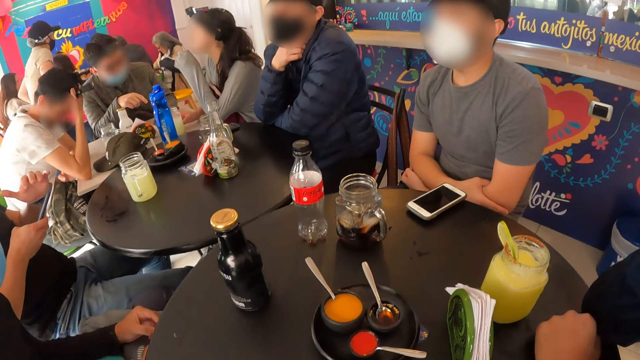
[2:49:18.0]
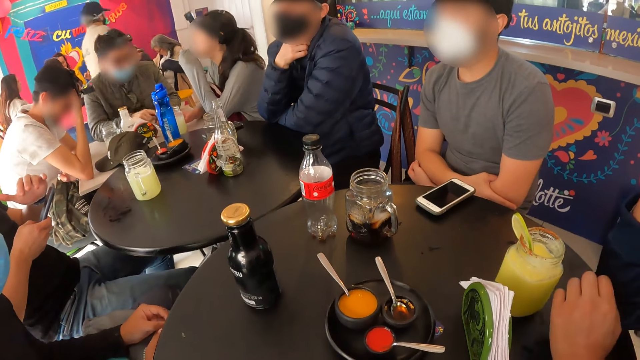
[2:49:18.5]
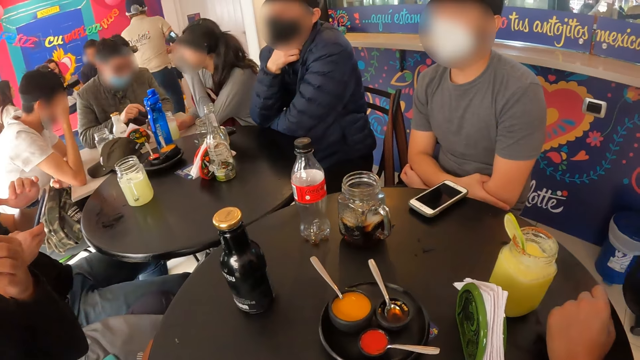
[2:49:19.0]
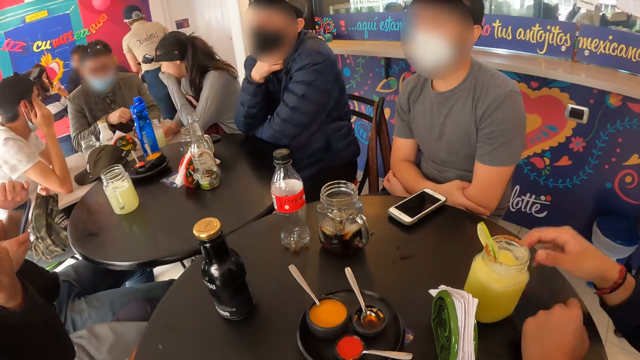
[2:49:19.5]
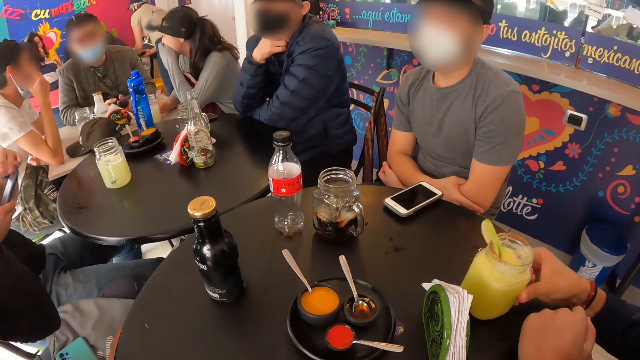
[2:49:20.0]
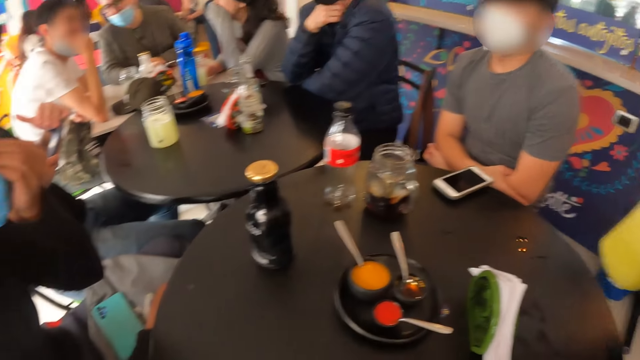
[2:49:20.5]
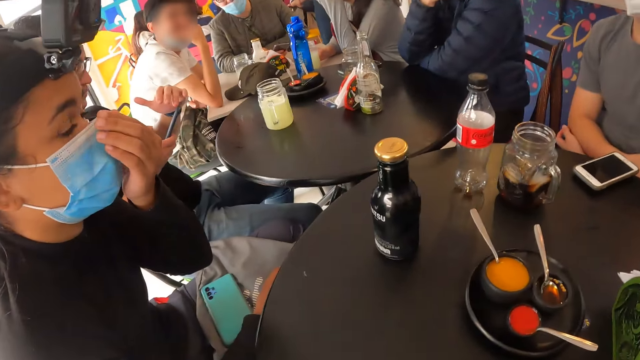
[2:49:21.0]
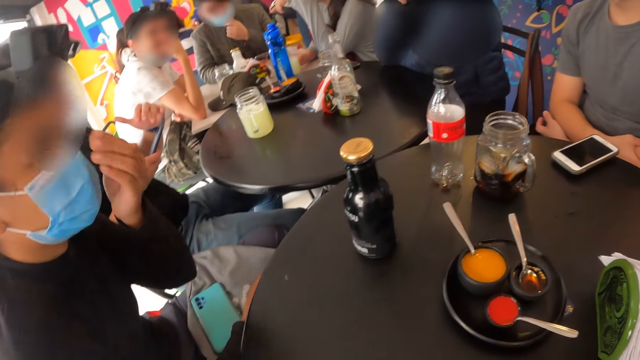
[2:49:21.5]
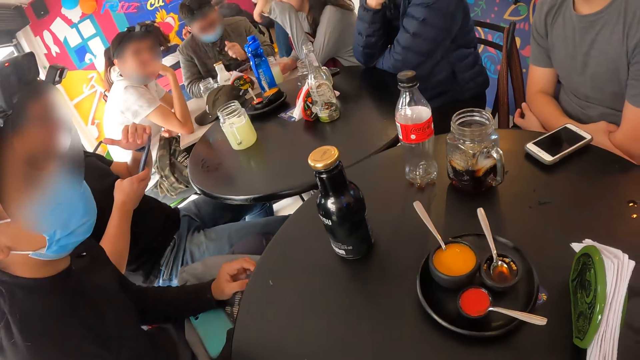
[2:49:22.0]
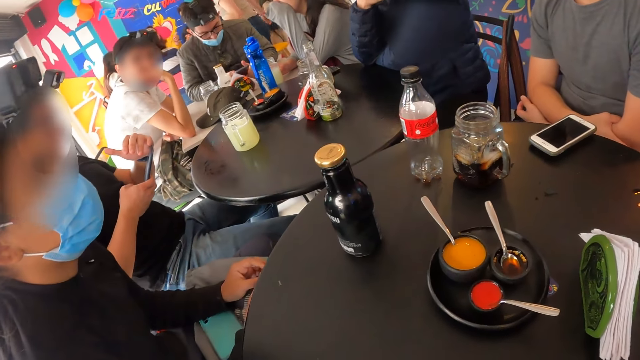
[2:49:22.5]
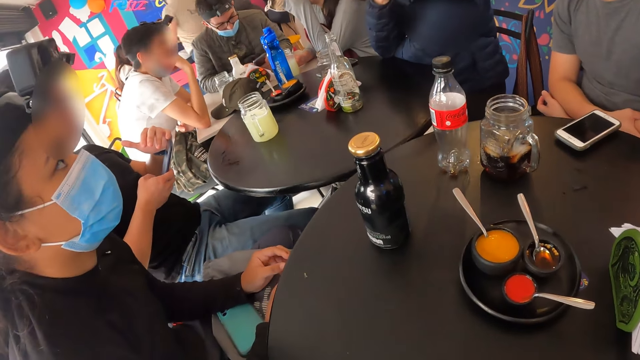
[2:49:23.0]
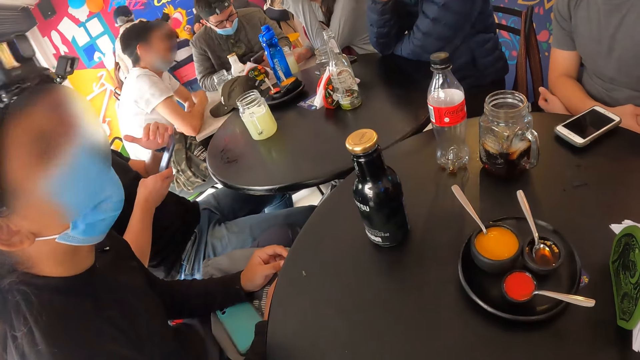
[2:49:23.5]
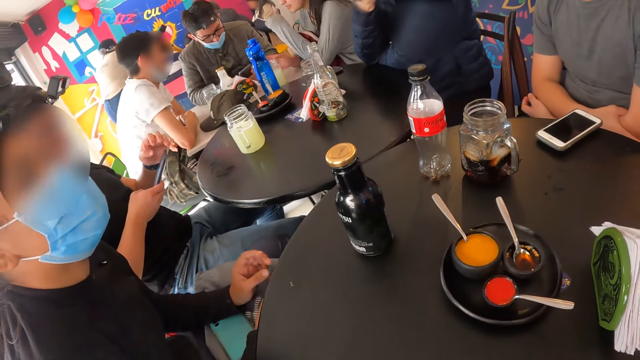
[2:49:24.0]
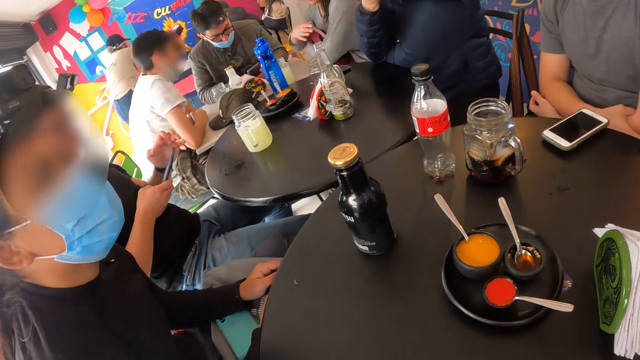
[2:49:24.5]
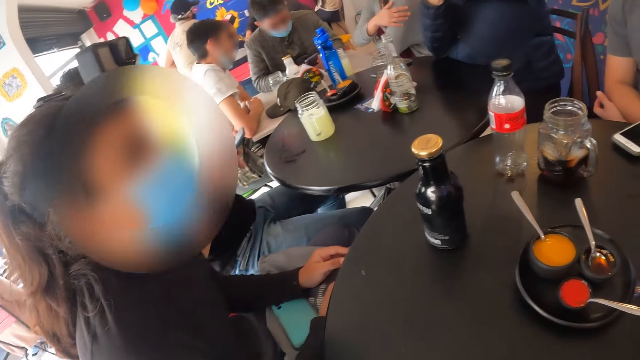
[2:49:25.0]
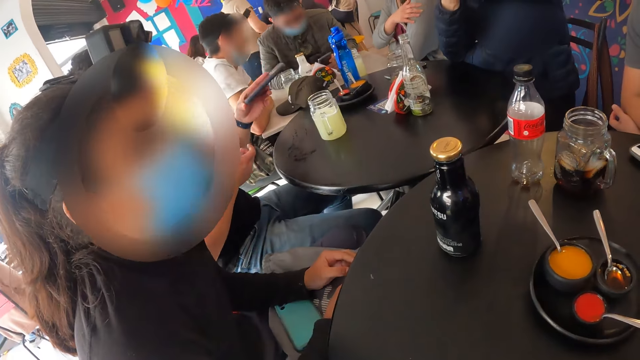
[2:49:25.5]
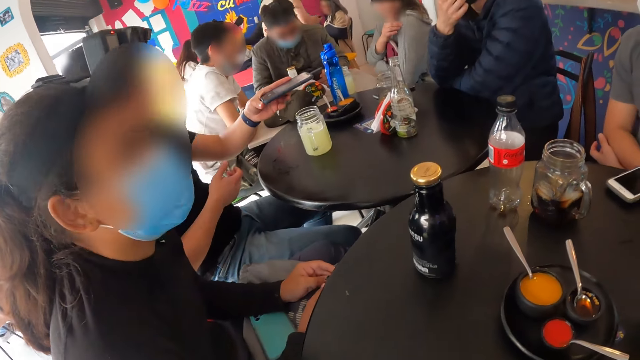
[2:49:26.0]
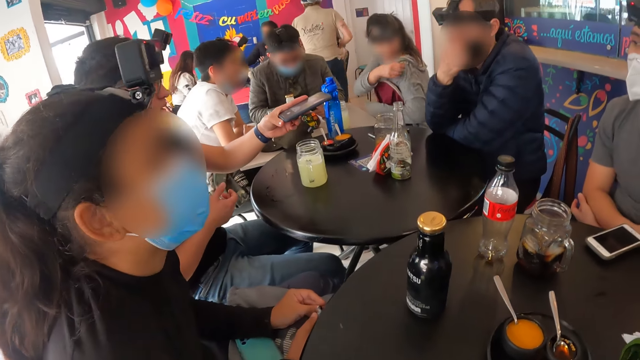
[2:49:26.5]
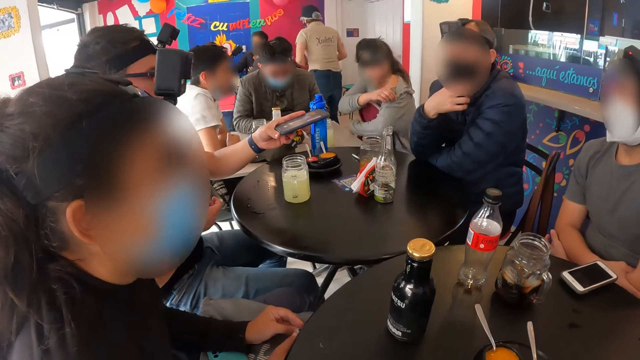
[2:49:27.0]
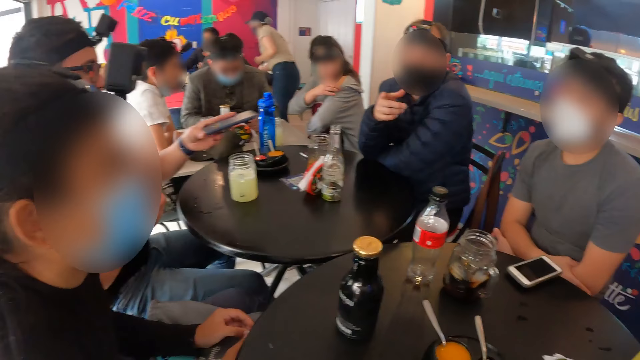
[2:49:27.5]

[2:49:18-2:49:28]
The man picks up the cup of juice on the table with his right hand. The woman touches the face mask with her left hand. Another man touches the face mask on his face with his left hand, and operates the phone with both hands. The camera wearer interacts with the group of people at the table. Another woman adjusts a jacket with her right hand. A third man stretches the phone in his left hand towards a fourth man at the table. The fourth man adjusts the face mask on his face with his right hand.

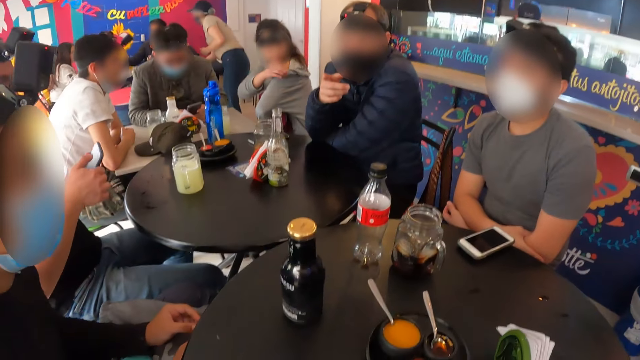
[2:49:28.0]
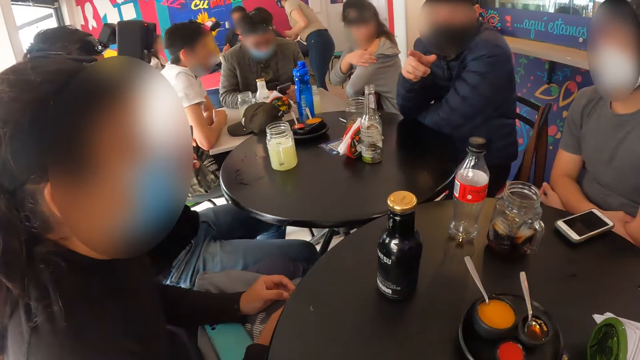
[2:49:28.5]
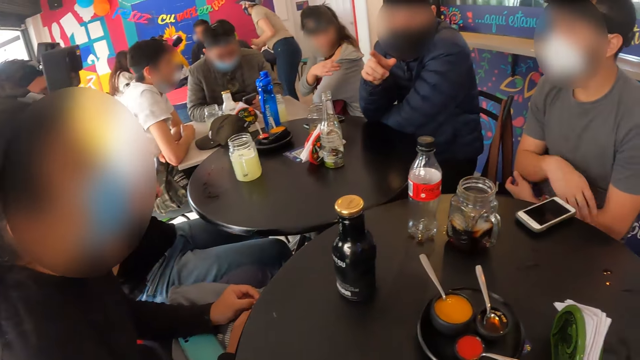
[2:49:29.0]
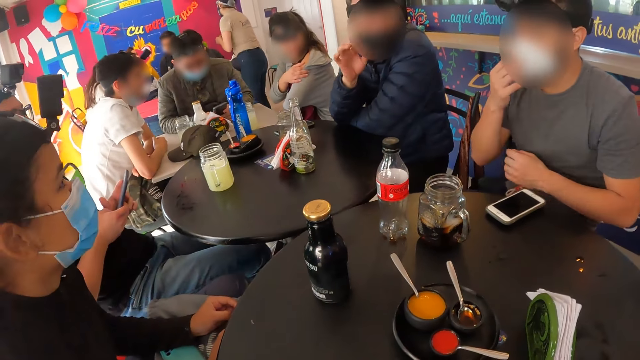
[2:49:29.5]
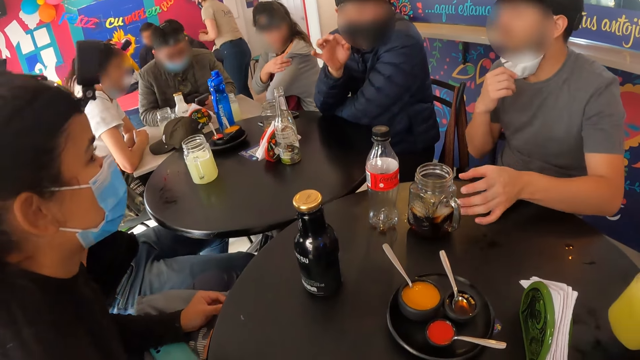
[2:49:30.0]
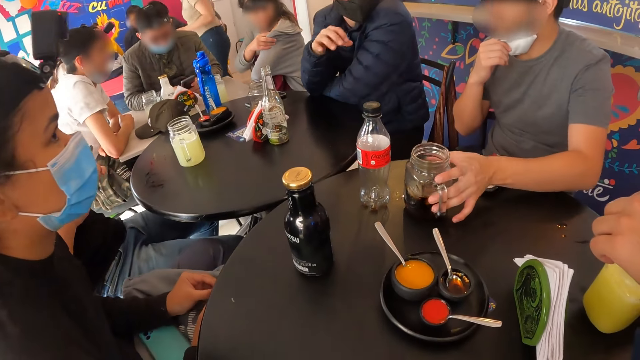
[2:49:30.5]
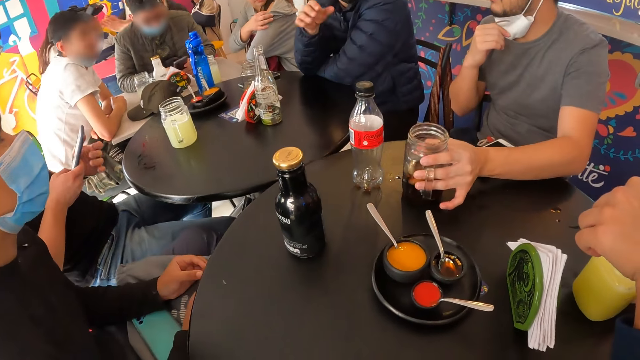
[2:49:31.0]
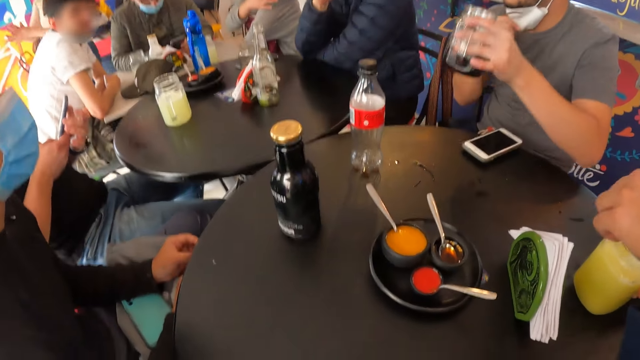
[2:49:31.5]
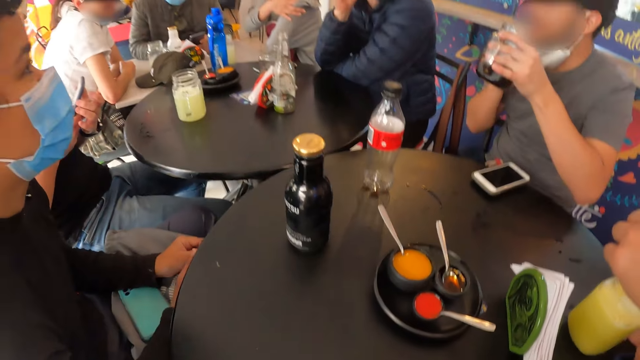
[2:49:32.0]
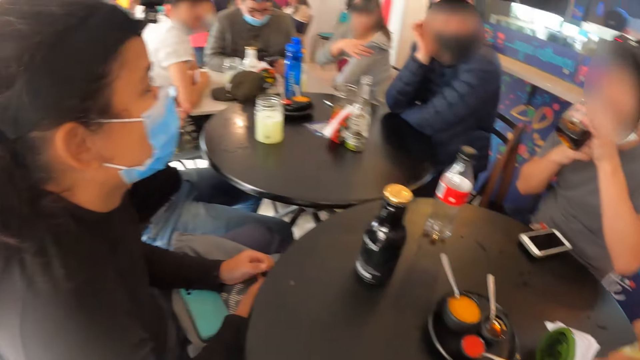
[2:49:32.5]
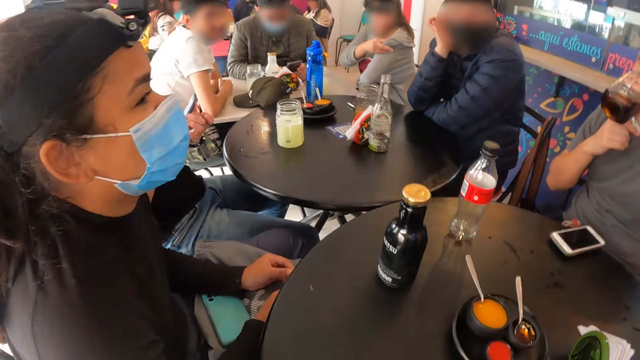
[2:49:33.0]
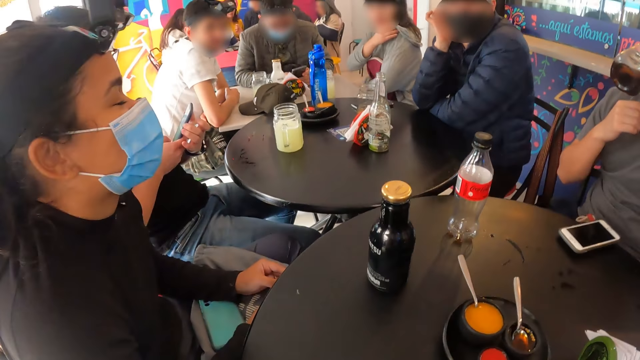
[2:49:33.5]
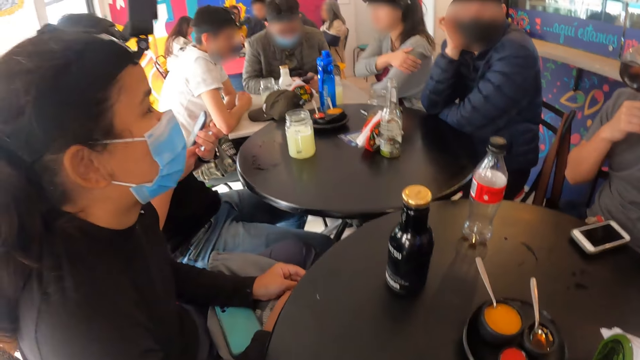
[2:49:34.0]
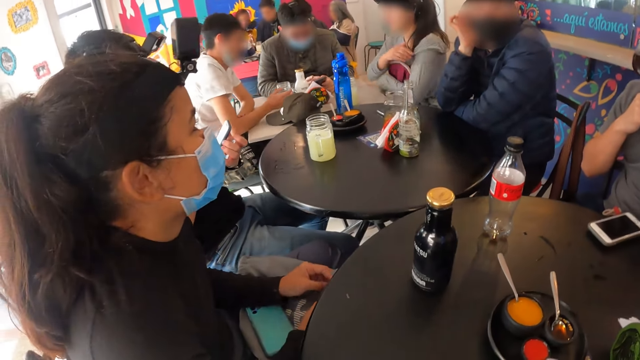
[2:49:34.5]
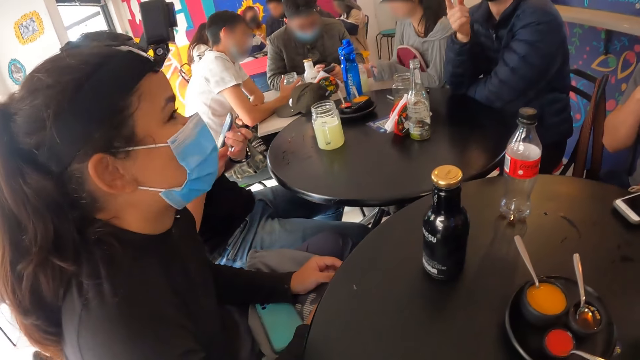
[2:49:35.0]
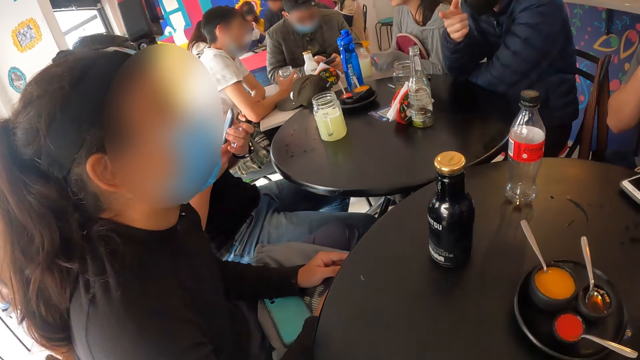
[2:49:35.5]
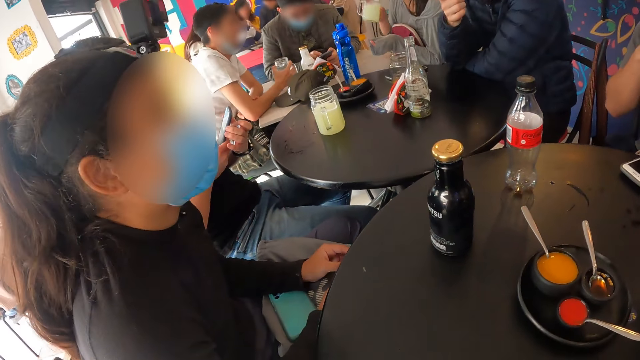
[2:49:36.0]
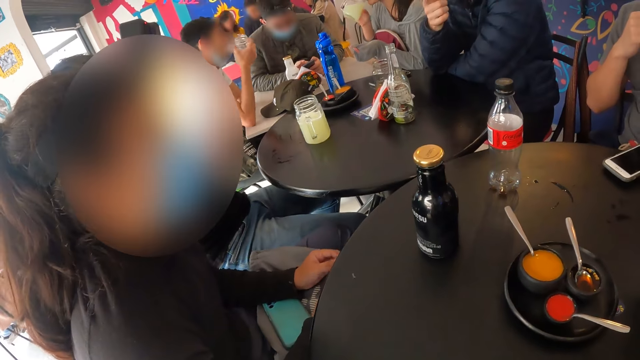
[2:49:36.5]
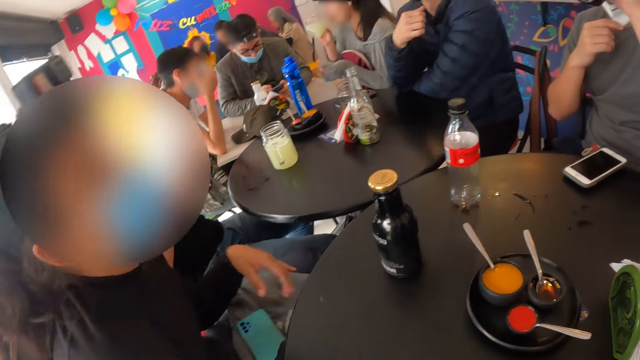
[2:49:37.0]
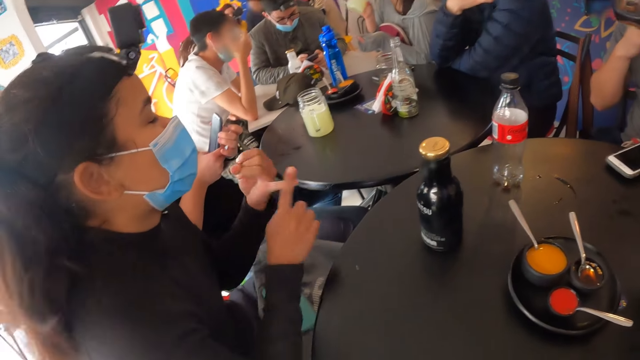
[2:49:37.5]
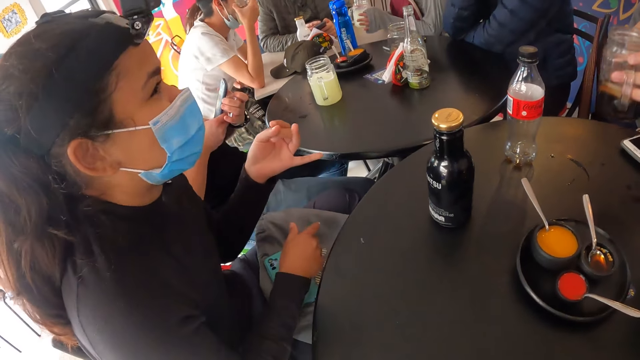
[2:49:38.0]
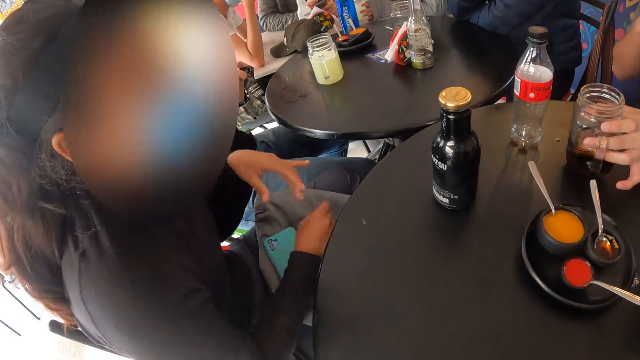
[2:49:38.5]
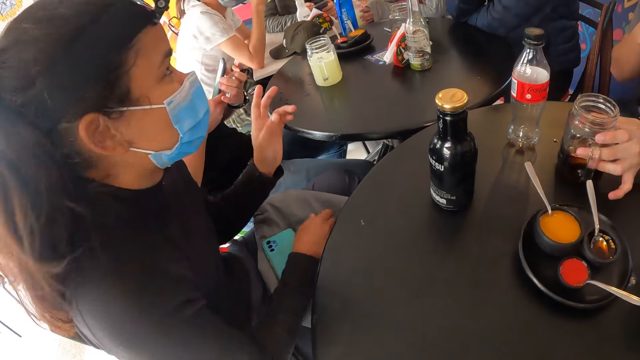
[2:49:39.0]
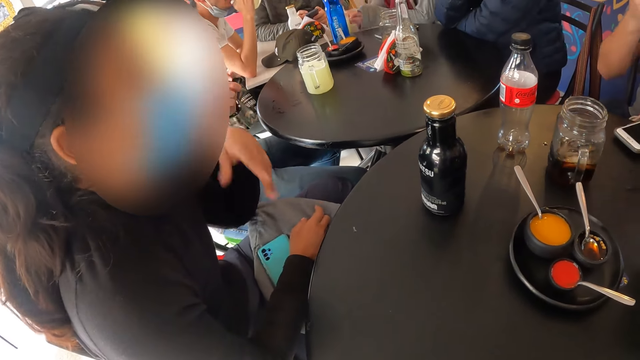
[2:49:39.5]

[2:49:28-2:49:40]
The man pulls down the nose mask with his right hand. He picks up a cup of juice on the table with his left hand, and drinks from the cup in his left hand. Another man picks up a cup of juice on the table with his right hand. The woman pulls her right hand sleeve with her left hand. The first man points his right hand to another woman at the table. The first woman picks up the cup of juice on the table with her right hand. The camera wearer looks at a woman. The first woman drinks from the cup in her right hand. The other man drinks from the cup in his right hand. The other woman makes gestures with both hands. The first woman drops the cup of juice in her right hand on the table. The first man drops the cup of juice on the table with his left hand.
